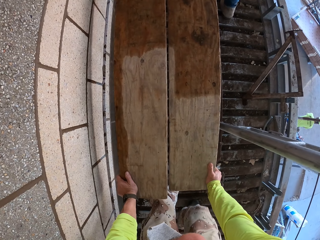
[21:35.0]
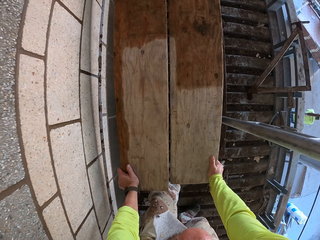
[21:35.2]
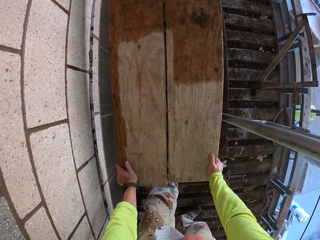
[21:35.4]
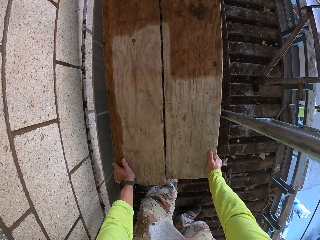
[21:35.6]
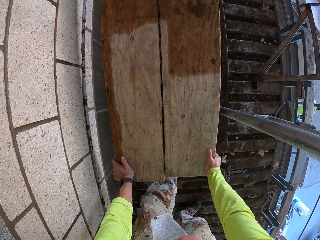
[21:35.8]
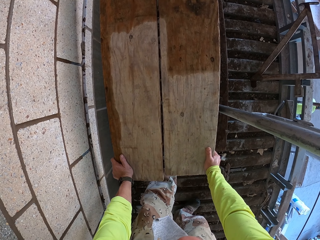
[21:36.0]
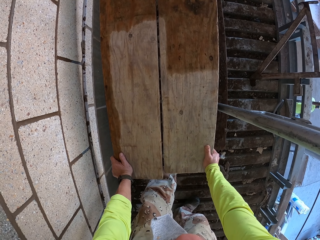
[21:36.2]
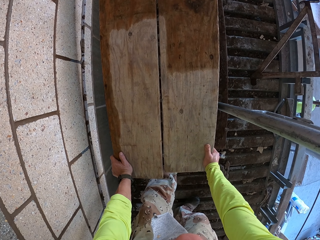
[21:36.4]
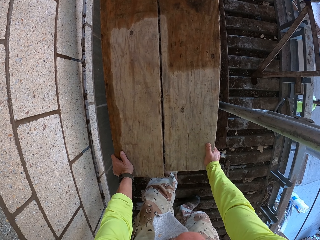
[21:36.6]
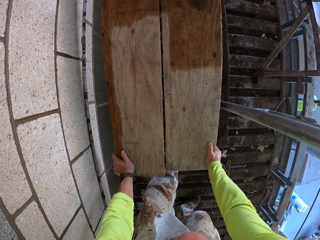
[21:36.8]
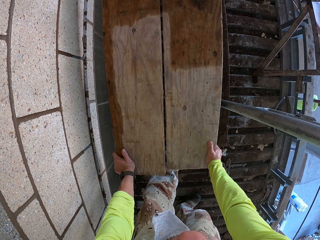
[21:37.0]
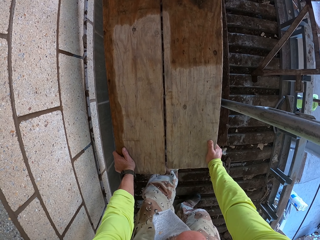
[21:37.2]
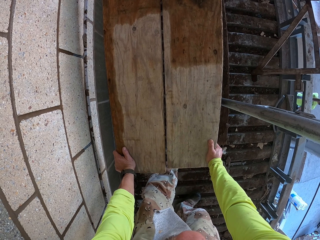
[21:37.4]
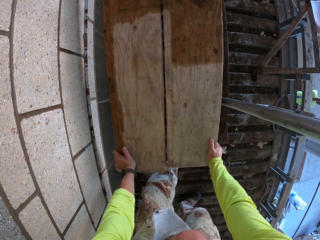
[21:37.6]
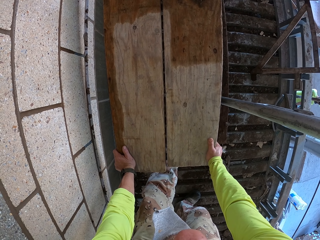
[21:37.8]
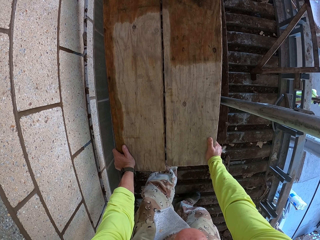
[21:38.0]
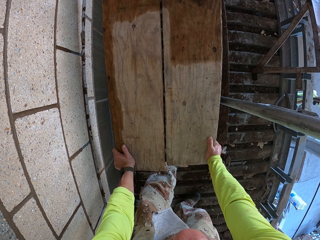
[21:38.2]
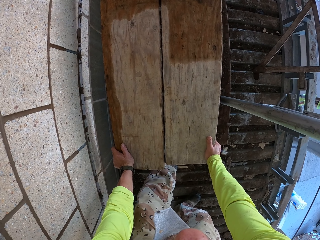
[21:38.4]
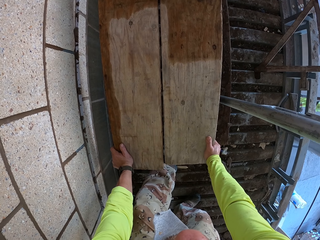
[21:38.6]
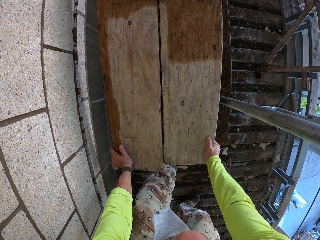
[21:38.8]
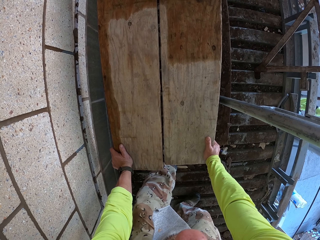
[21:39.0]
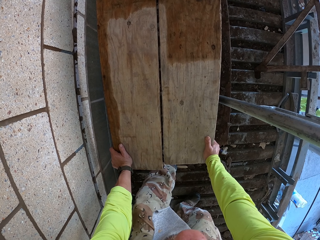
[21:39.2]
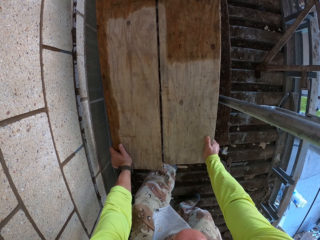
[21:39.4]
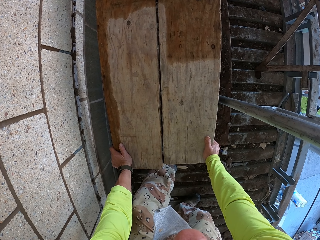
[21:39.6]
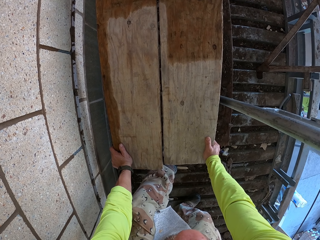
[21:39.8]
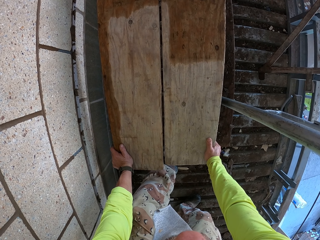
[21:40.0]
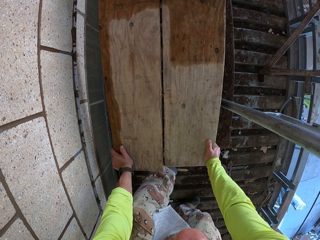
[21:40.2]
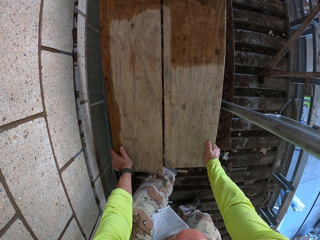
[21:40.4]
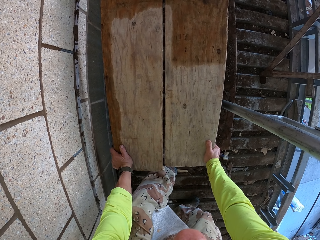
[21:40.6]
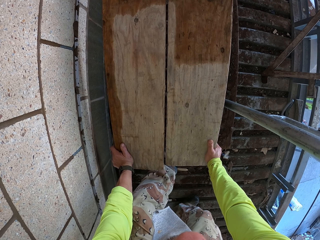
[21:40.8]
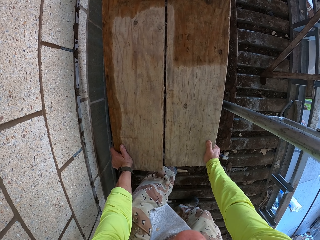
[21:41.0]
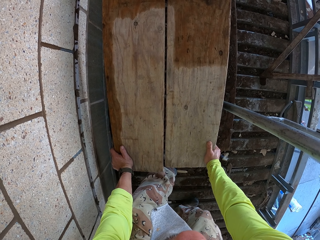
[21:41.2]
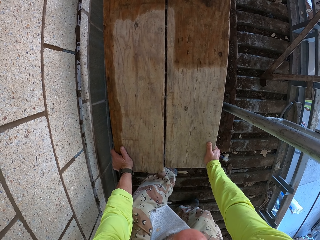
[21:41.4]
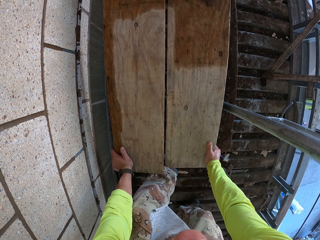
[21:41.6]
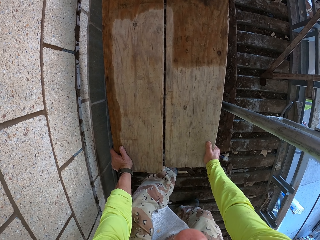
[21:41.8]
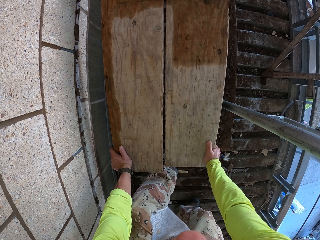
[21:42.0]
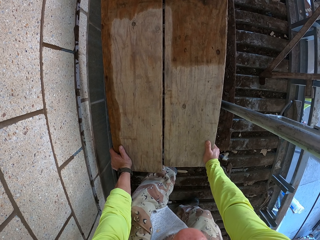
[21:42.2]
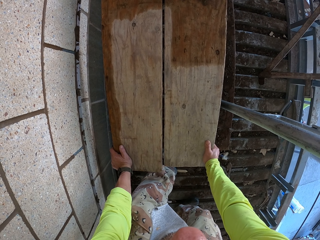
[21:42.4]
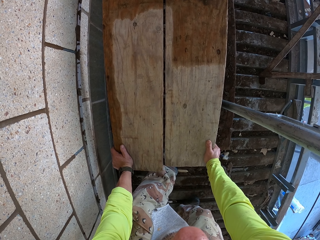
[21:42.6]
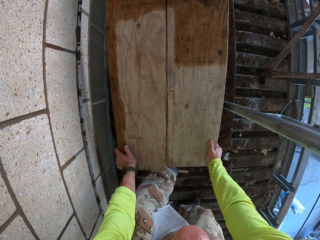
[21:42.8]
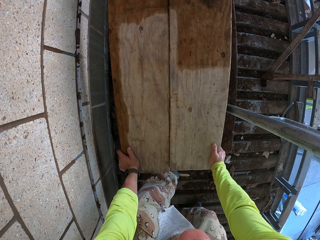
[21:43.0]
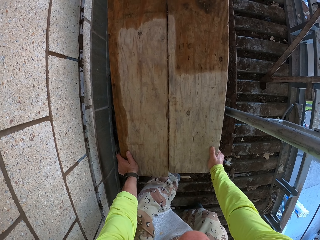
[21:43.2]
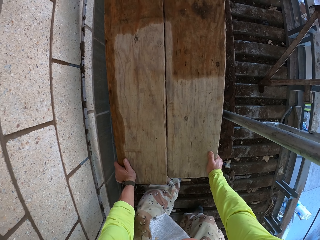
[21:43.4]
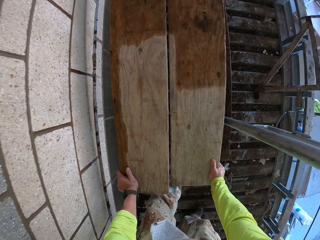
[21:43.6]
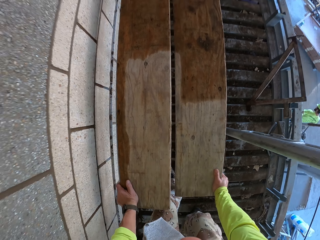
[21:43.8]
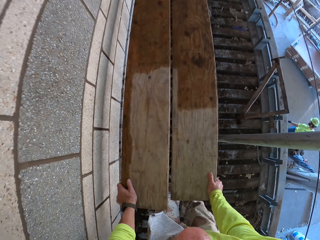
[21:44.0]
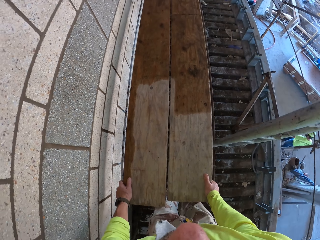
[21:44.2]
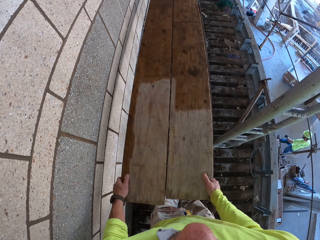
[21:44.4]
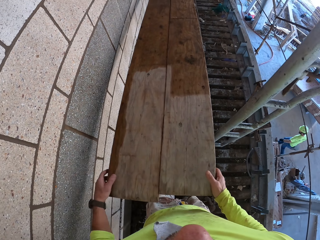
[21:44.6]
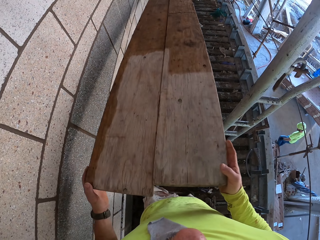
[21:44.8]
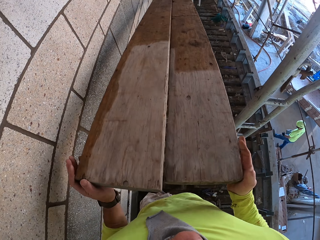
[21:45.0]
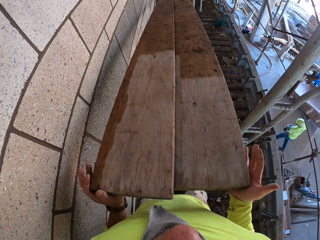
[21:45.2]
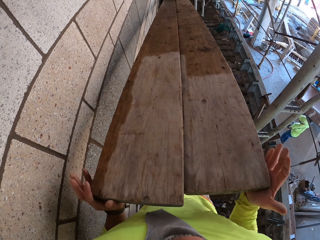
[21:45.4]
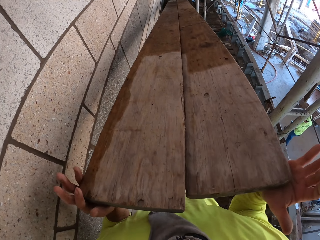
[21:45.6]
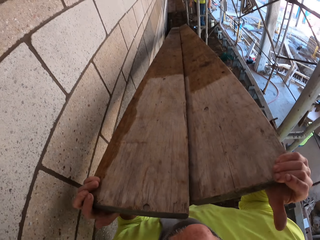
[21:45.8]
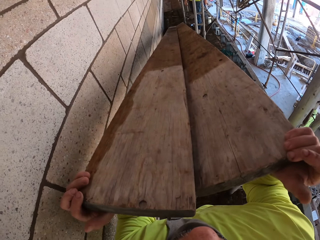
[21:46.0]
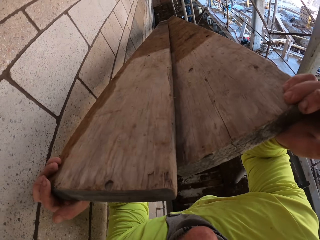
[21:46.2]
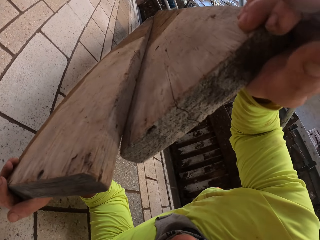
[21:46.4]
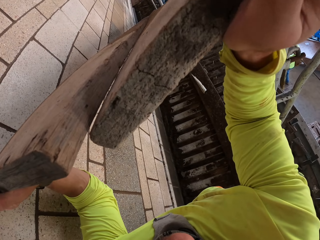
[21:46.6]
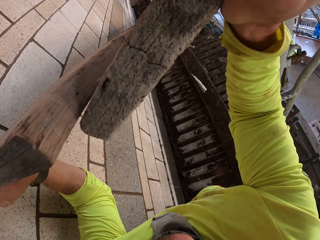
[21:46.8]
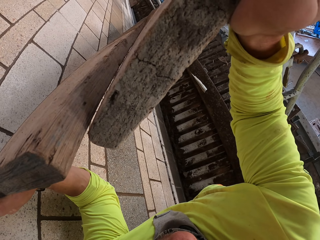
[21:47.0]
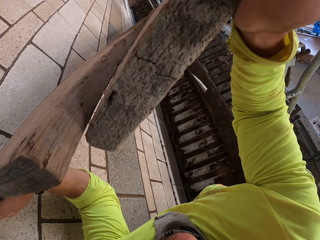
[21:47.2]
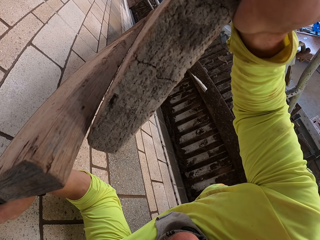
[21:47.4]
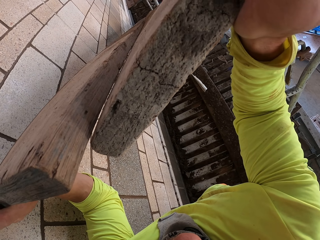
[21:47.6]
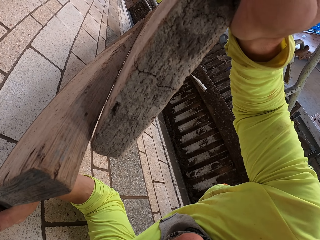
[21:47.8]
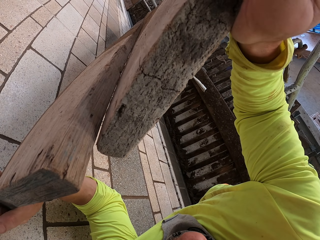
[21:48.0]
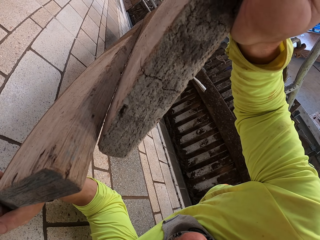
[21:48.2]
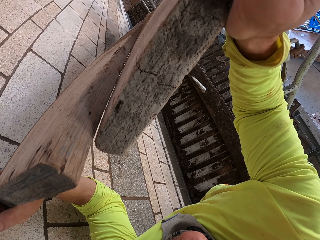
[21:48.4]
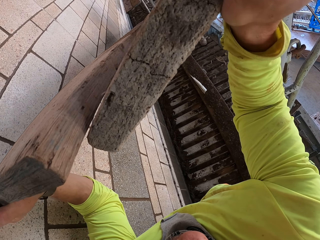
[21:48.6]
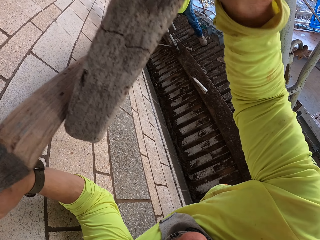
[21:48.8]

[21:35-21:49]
The camera wearer lifts a wooden bar.

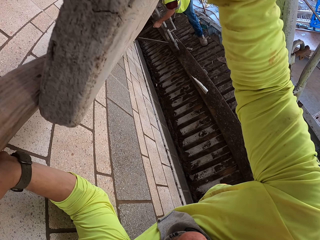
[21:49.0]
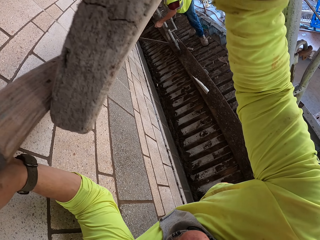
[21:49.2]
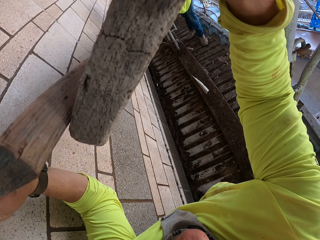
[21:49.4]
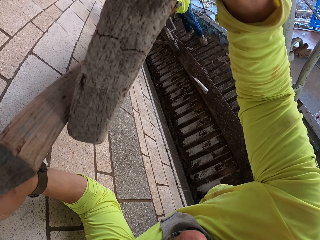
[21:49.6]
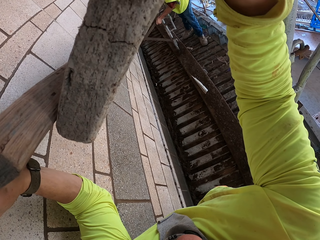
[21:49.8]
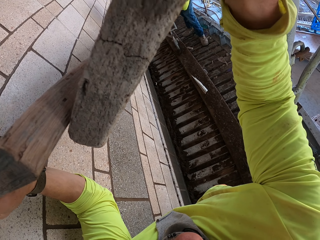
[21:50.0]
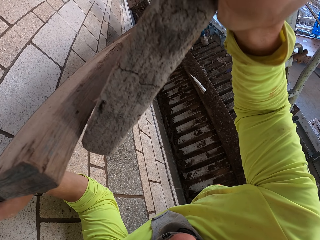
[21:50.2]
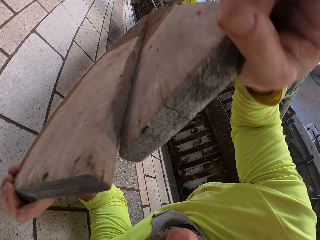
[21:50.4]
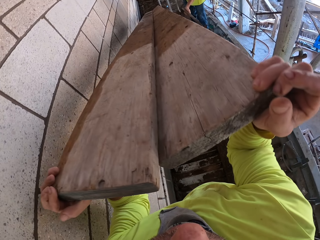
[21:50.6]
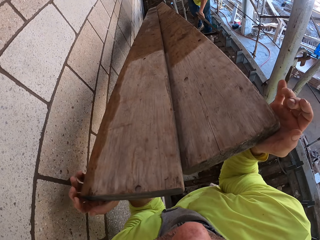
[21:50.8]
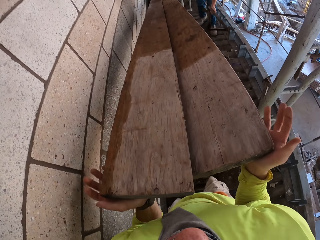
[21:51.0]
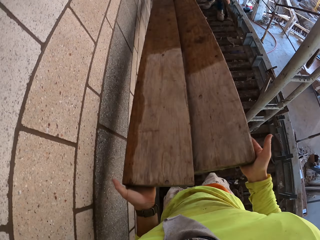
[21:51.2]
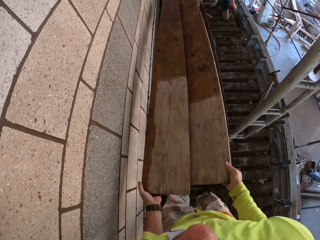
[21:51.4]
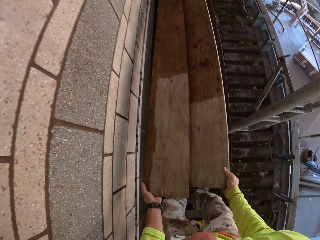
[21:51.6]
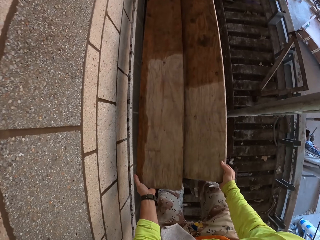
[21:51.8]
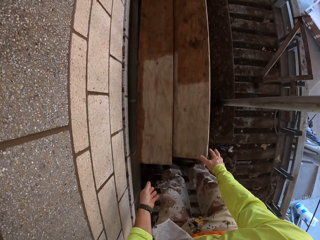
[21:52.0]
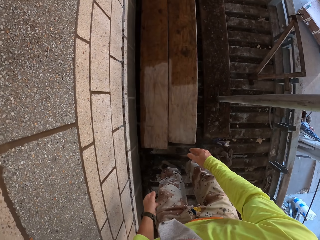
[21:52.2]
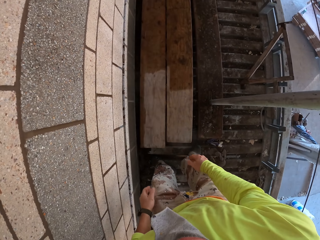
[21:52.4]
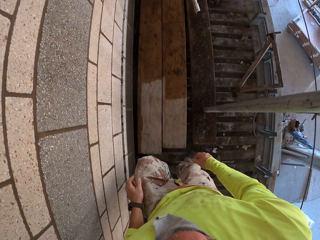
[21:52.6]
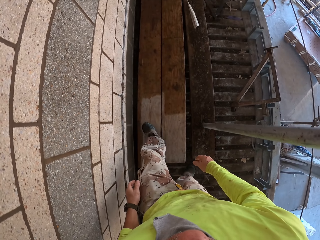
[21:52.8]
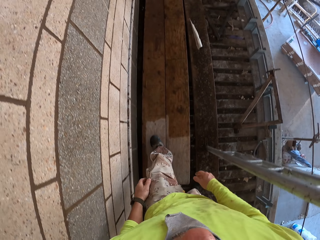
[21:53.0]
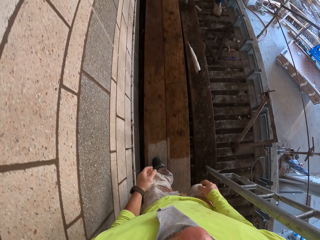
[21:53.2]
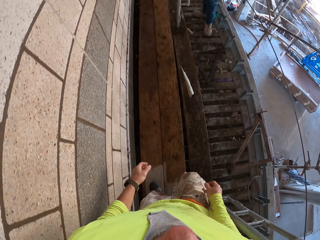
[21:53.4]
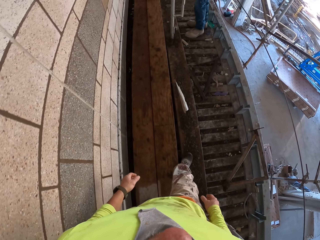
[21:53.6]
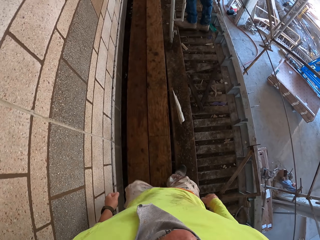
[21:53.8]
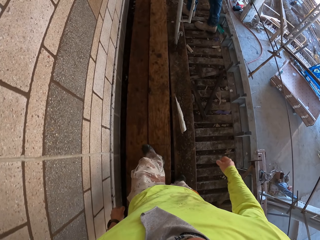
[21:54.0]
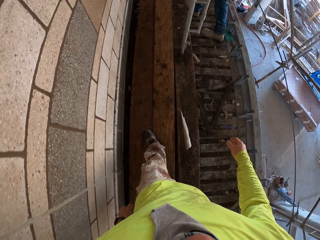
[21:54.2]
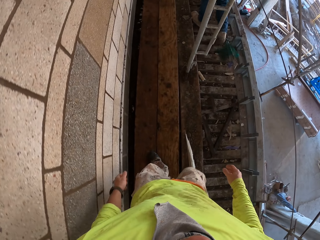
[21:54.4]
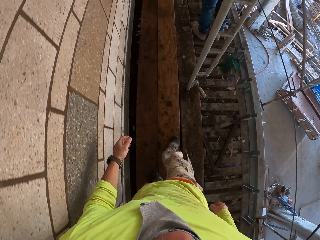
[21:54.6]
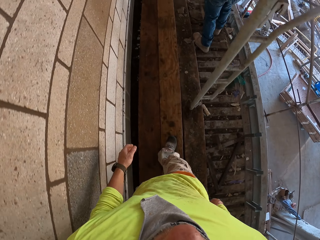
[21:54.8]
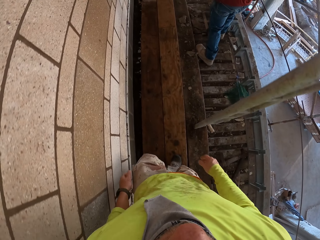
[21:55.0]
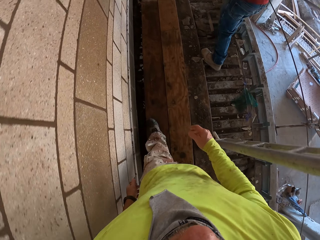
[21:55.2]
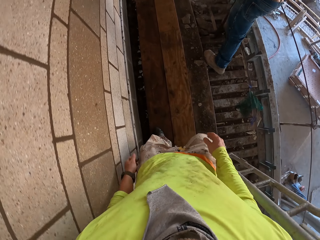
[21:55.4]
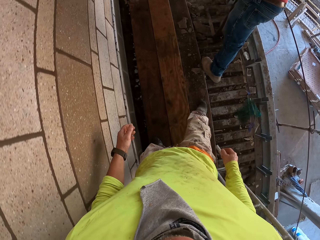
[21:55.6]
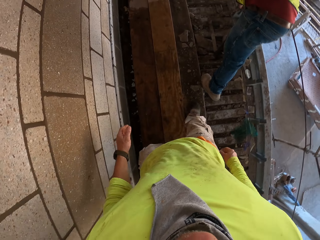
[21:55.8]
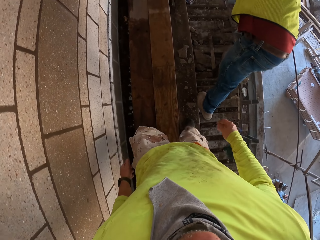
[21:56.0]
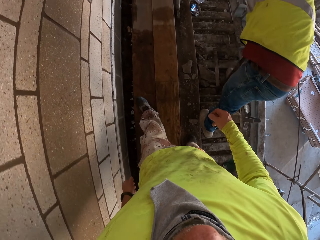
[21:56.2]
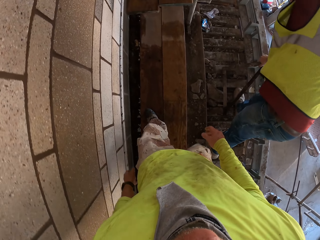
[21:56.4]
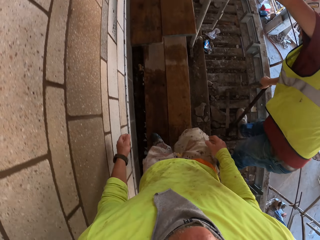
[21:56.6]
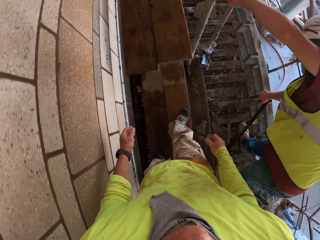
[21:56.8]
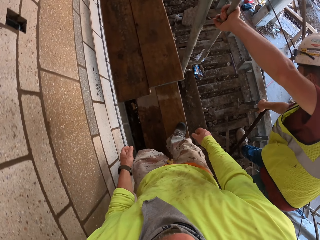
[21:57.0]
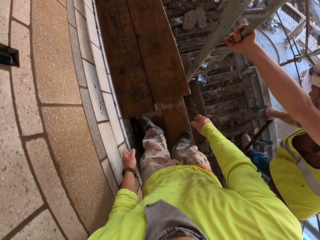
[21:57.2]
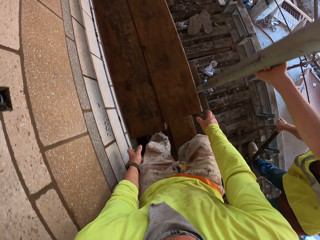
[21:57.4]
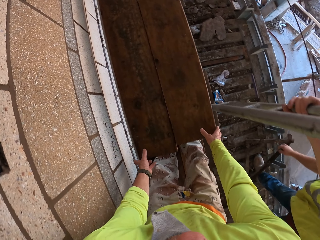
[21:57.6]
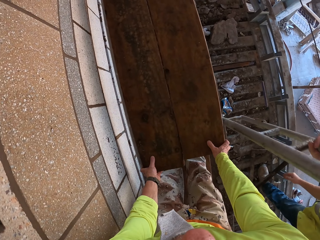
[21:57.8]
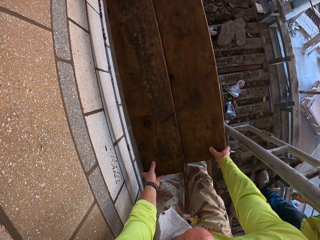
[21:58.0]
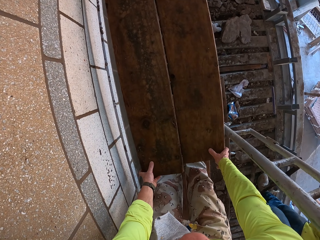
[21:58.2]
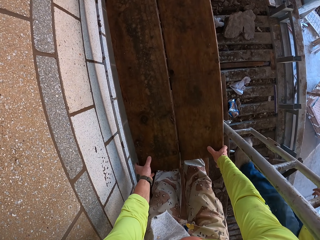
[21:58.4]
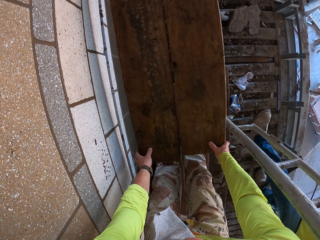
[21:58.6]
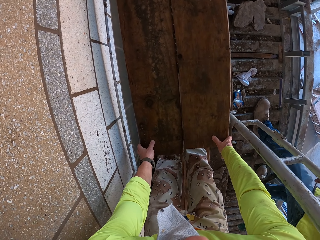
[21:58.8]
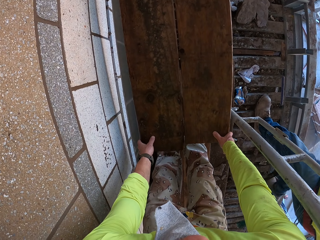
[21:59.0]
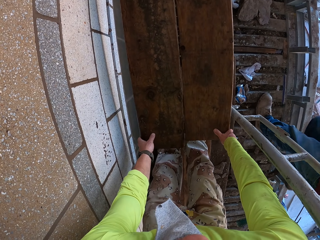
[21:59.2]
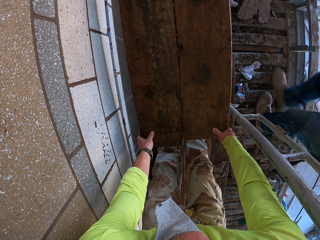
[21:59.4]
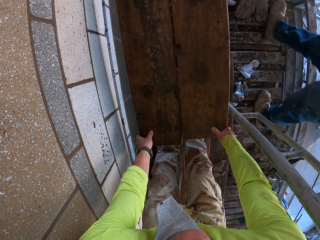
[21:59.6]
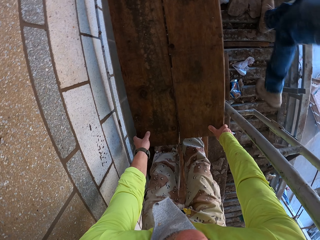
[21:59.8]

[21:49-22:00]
A man removes the shelf bracket. The man holds a metal bar. The camera wearer drops wooden bars on the stand. They throw the pieces of wood on the floor. They walk around. The man holds a ladder.
